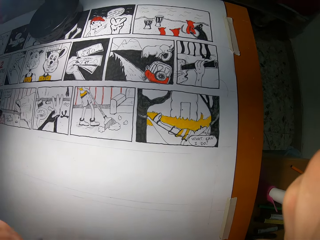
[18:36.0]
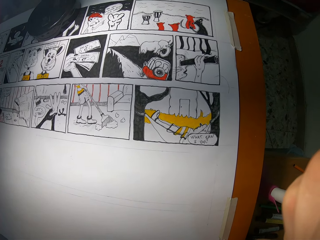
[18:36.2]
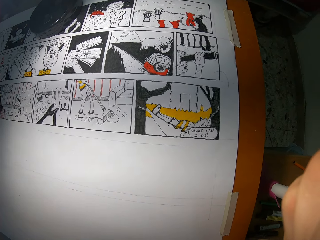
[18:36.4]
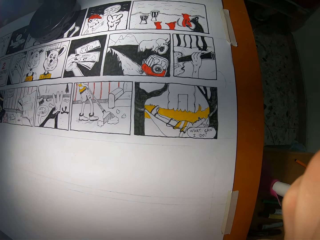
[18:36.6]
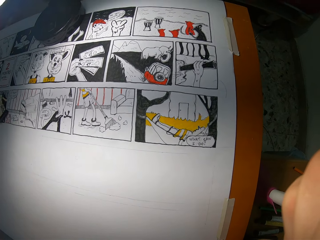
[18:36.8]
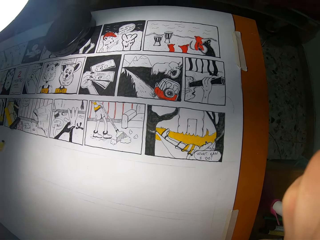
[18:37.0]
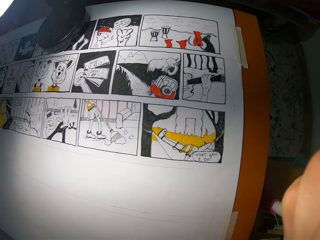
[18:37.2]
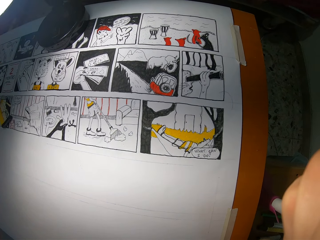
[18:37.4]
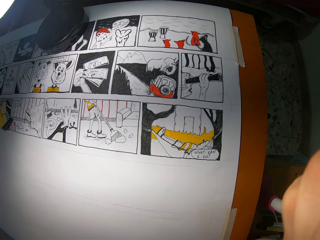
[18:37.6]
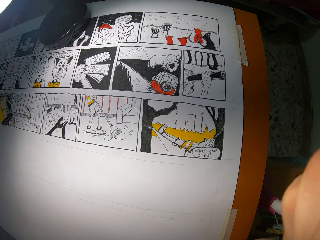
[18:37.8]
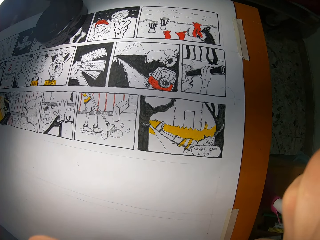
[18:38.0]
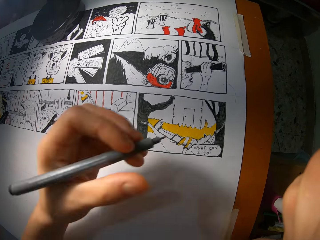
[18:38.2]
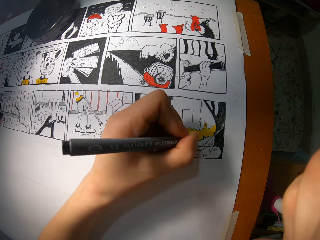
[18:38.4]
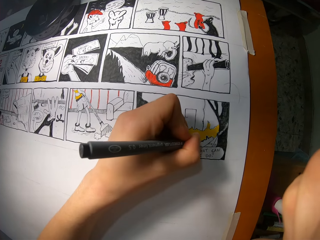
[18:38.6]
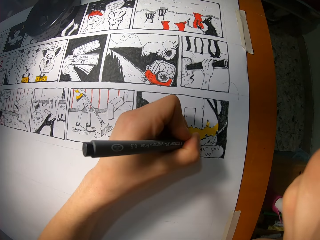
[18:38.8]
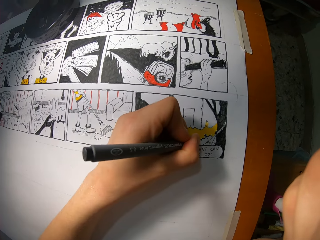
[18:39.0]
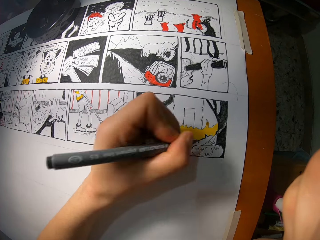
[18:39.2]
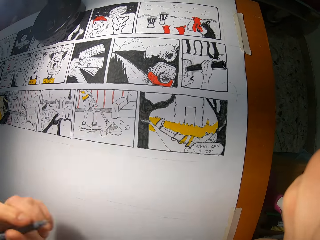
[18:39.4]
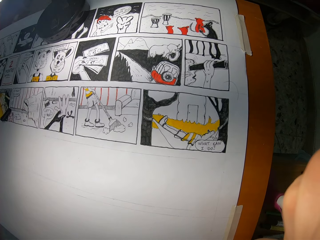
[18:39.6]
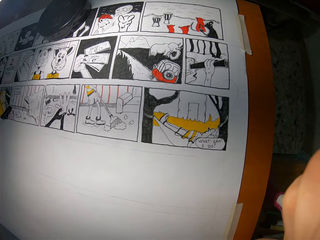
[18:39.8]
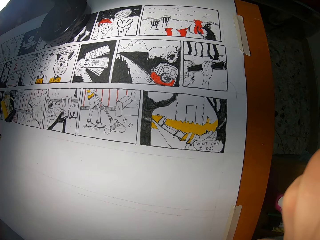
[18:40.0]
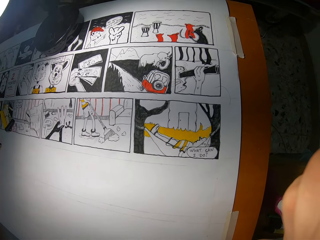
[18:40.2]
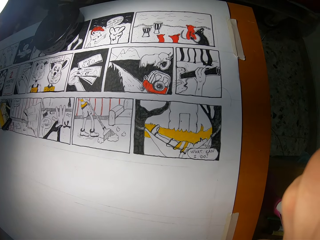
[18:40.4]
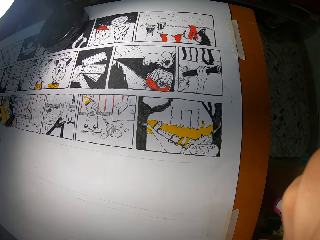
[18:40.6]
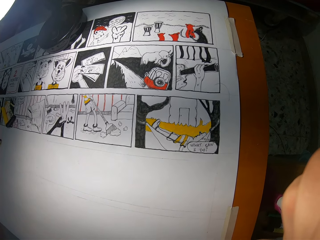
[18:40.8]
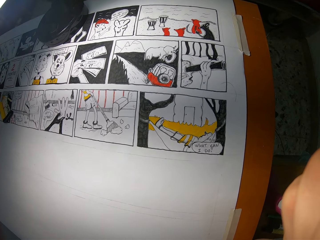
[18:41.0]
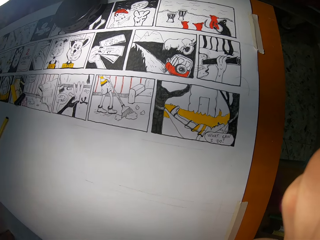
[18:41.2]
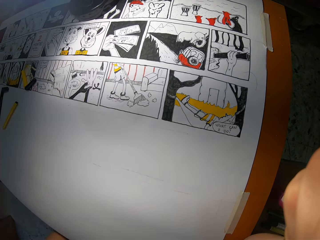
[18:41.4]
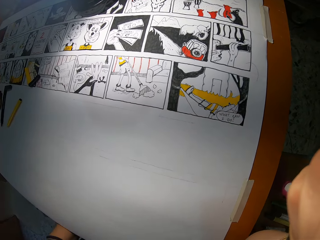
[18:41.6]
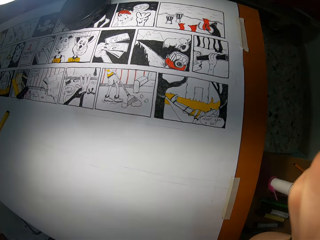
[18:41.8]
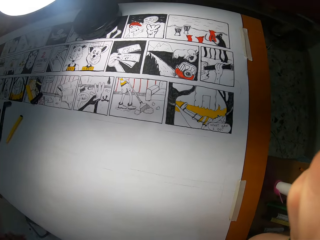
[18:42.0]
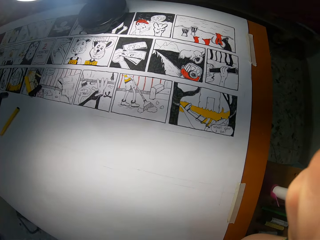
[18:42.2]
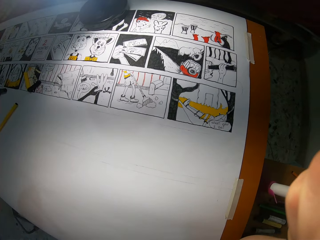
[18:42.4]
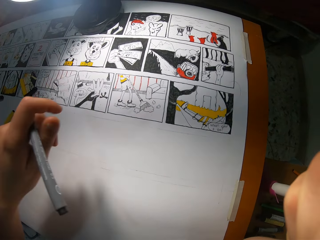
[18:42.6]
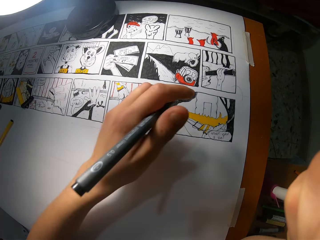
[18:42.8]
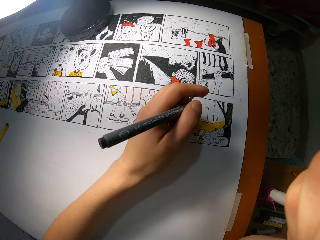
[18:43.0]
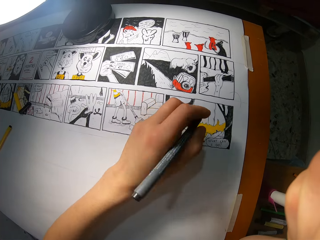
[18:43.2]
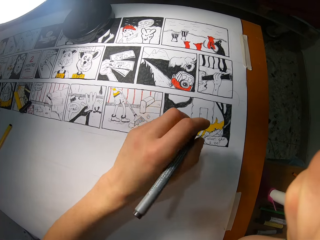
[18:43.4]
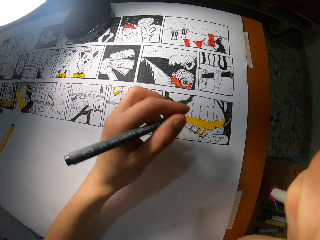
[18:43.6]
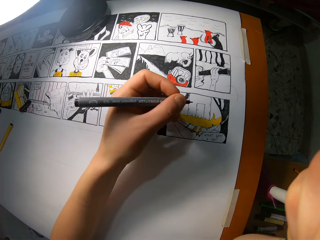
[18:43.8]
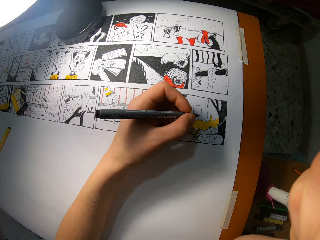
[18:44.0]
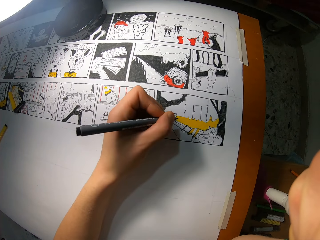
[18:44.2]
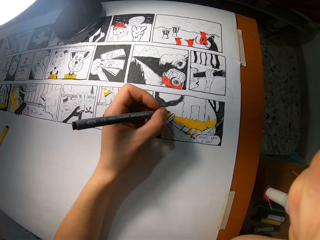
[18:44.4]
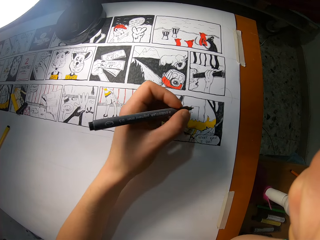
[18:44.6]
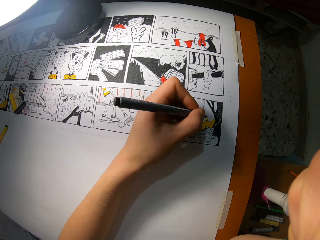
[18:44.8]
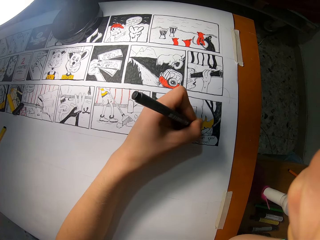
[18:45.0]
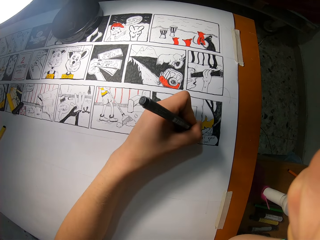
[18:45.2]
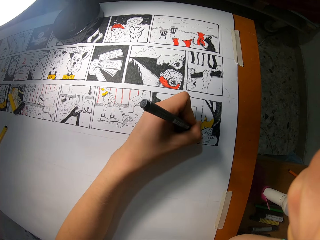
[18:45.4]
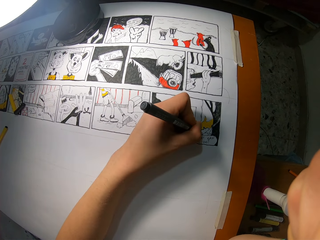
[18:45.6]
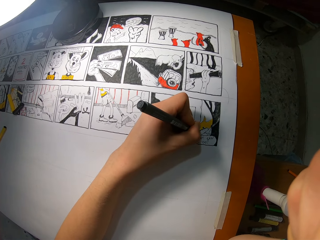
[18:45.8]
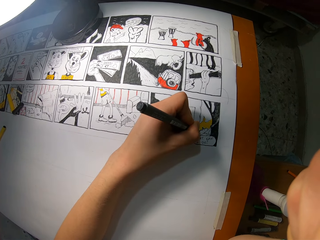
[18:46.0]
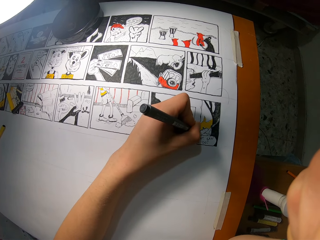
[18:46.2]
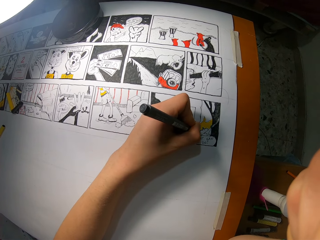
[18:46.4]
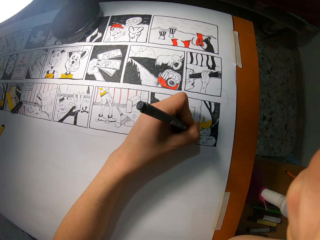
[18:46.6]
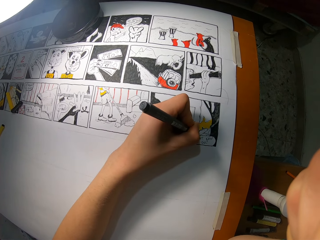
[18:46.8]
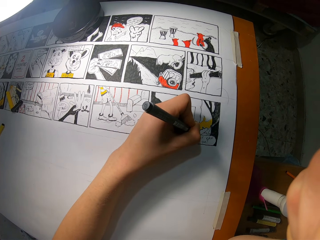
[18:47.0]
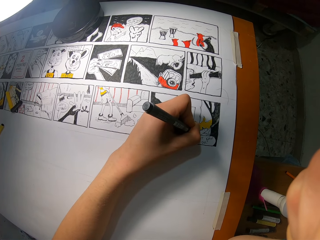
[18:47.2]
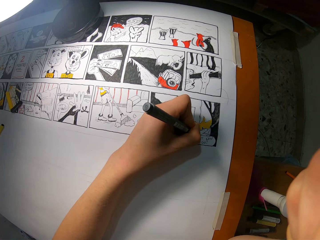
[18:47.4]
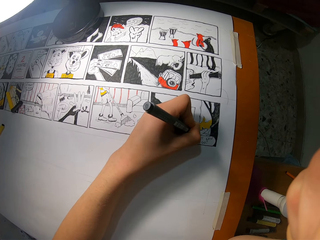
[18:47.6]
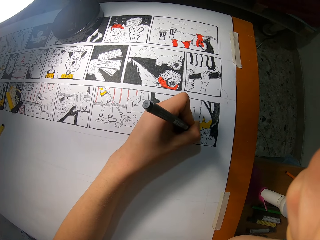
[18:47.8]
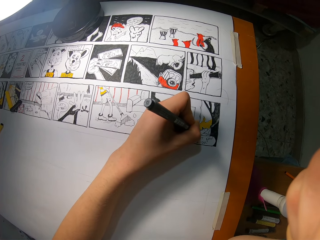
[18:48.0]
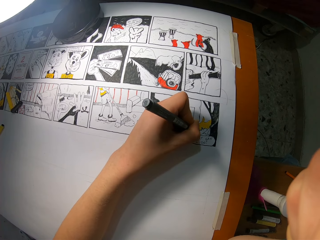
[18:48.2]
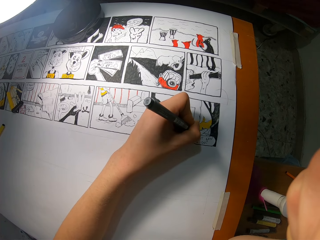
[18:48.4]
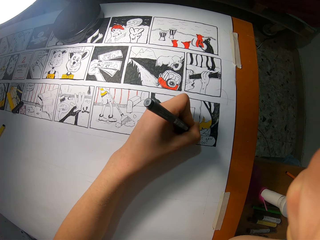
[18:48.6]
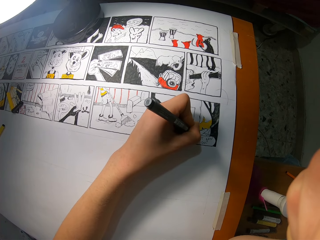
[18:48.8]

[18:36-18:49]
The camera wearer shades on the drawing book with a black coloring pencil in his left hand. He looks at the drawing. He shades on the drawing book with the black coloring pencil in his left hand.

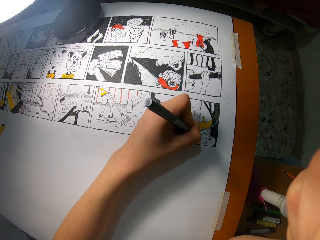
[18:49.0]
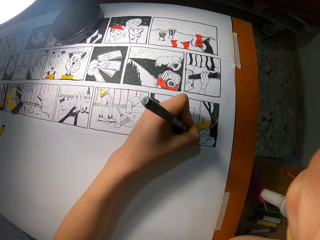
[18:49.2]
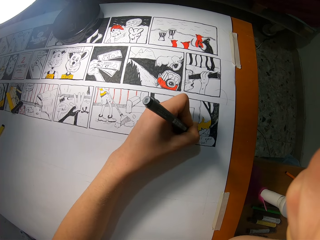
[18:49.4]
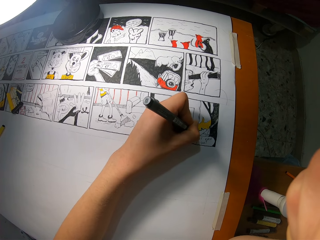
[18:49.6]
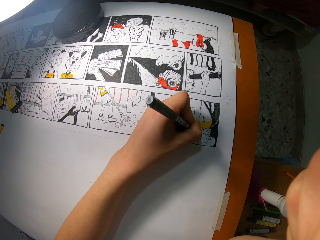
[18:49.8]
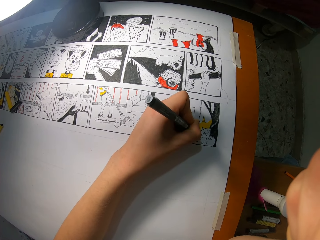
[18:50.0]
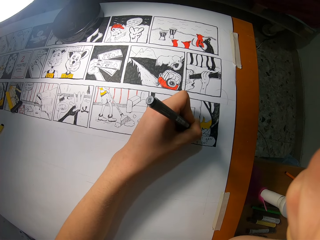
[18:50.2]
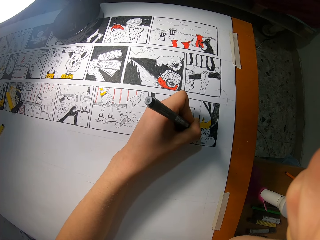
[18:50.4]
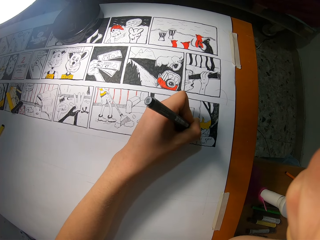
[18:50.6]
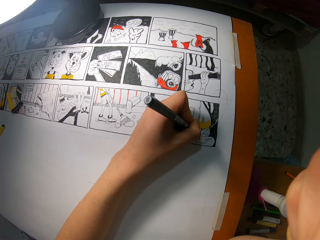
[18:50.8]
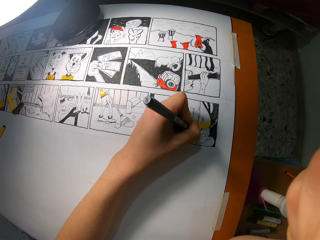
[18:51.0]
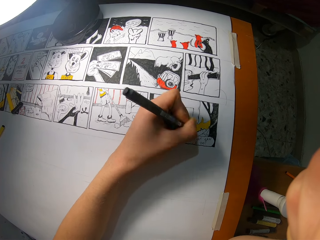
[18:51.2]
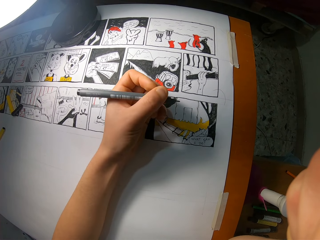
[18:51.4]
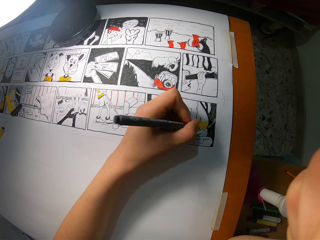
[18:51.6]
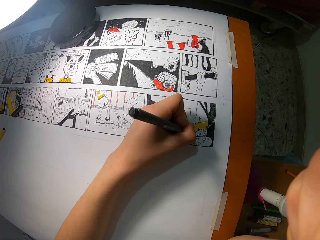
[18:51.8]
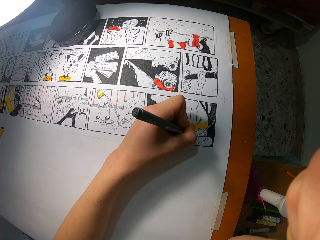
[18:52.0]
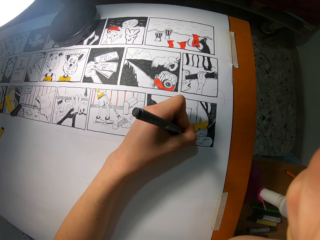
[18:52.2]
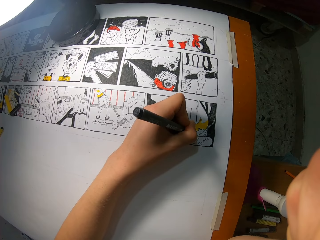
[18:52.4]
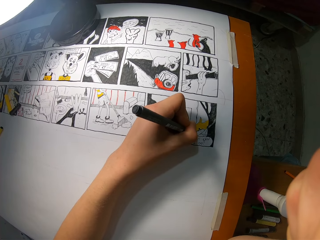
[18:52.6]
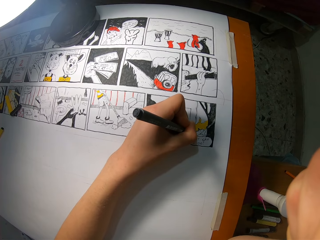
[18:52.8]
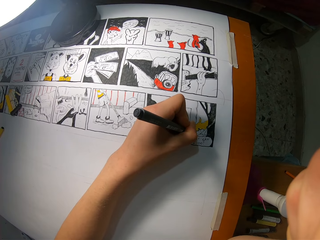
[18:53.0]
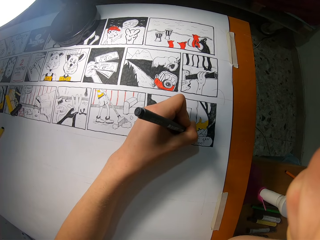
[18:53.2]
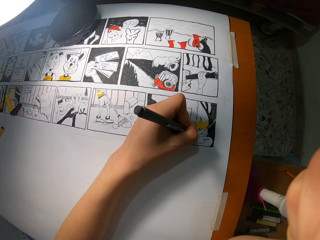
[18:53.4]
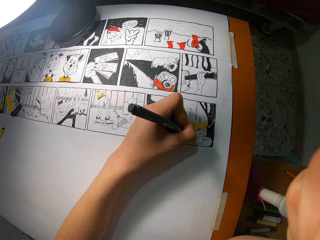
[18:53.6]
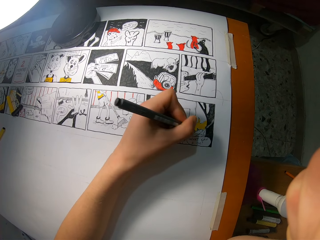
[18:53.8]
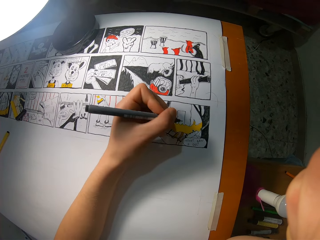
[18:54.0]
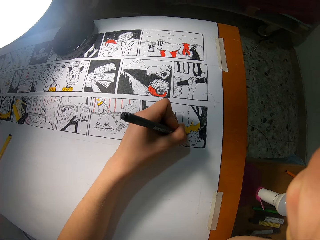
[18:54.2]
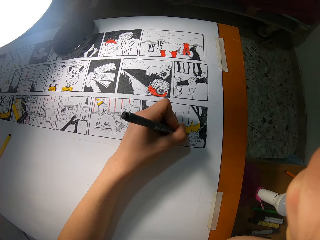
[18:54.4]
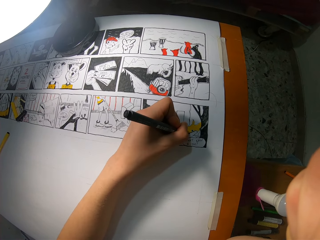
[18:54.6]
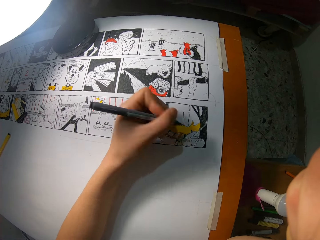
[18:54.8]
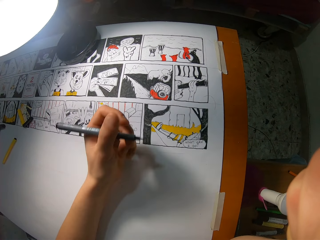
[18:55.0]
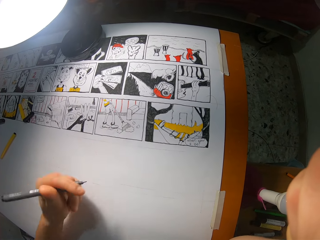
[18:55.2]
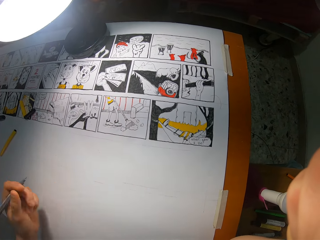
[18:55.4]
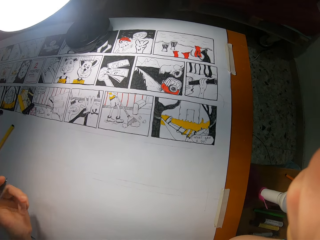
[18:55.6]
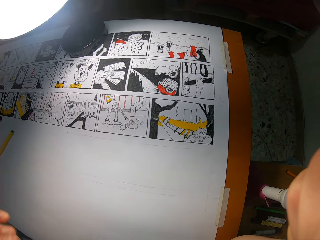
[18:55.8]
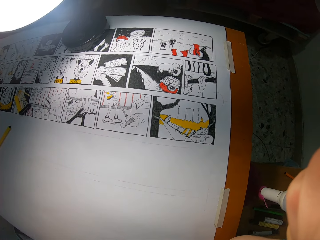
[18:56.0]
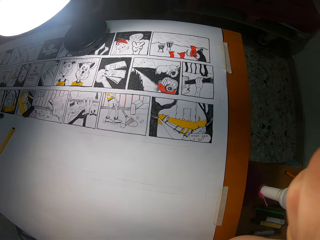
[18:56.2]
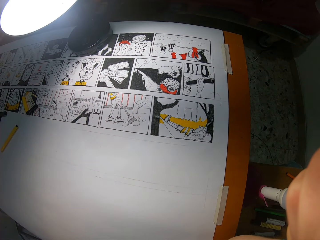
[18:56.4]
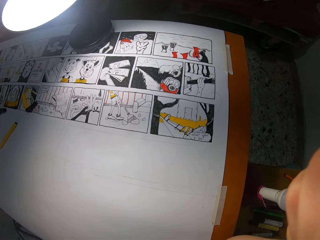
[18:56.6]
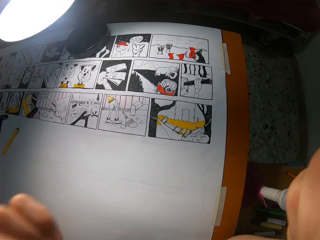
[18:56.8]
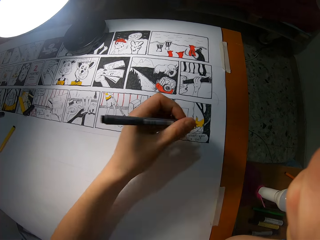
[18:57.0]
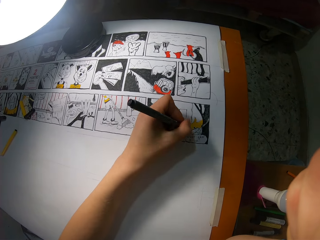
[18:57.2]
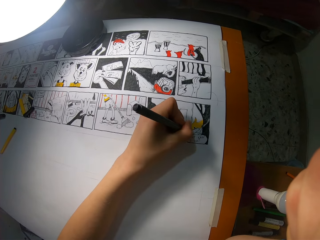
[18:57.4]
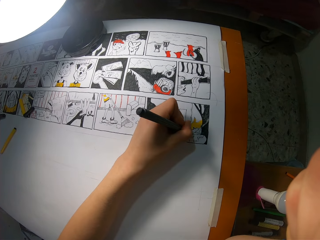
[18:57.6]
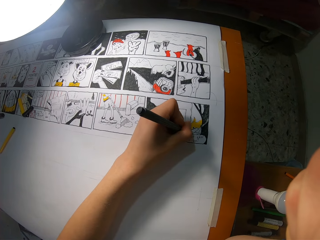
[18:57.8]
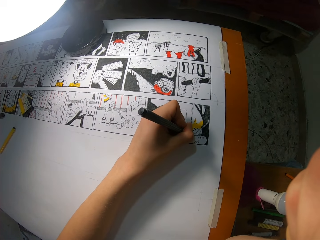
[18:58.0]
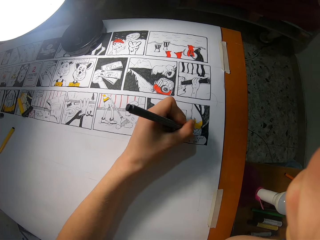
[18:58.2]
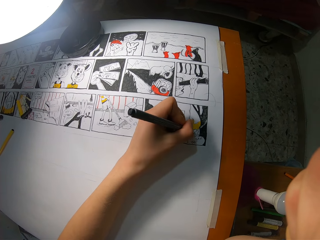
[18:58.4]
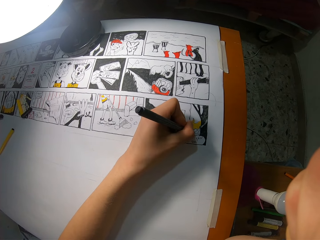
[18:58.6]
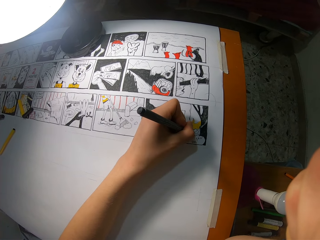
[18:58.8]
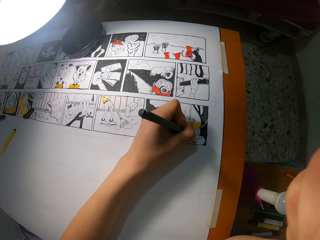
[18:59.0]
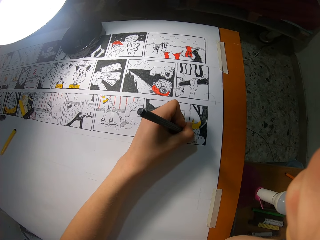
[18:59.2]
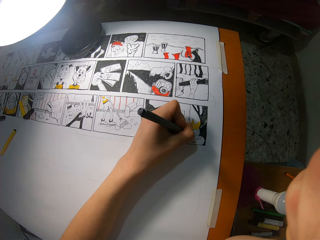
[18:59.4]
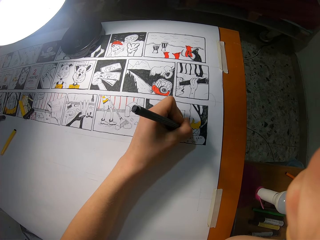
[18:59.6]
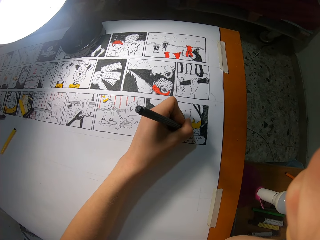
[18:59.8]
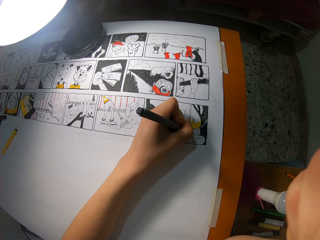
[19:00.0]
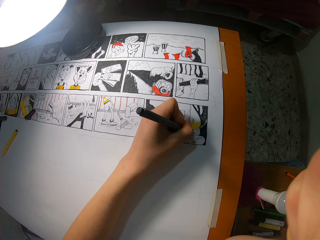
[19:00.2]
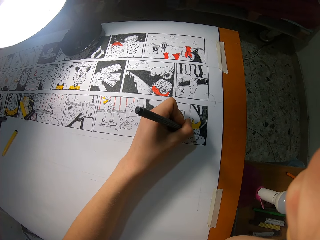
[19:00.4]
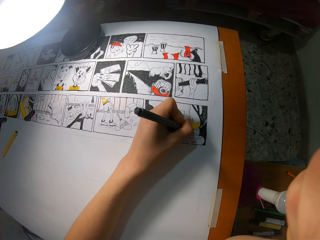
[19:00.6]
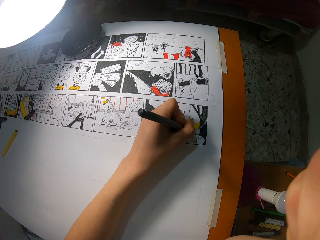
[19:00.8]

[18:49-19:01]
The camera wearer looks at the drawing. He shades on the drawing book with the black coloring pencil in his left hand.
